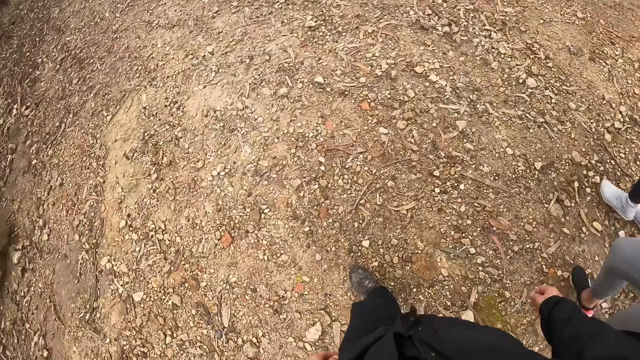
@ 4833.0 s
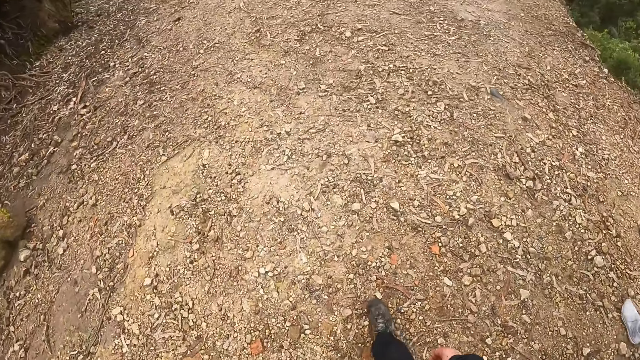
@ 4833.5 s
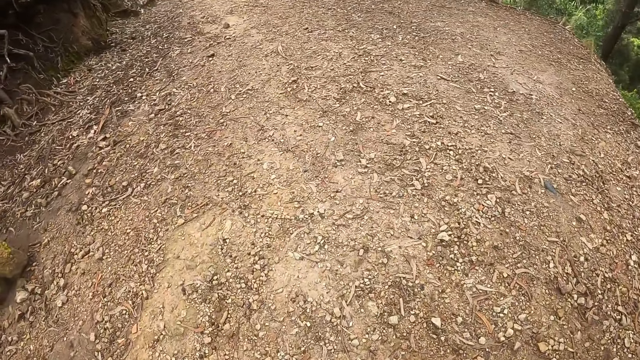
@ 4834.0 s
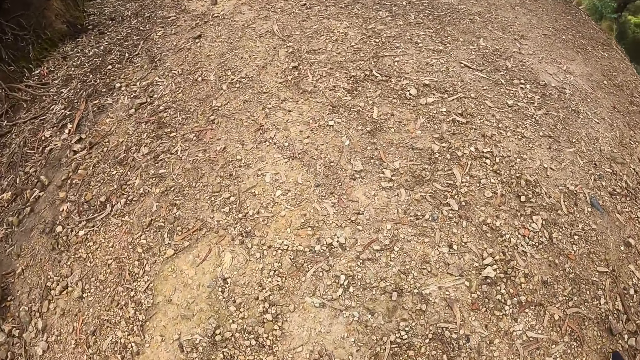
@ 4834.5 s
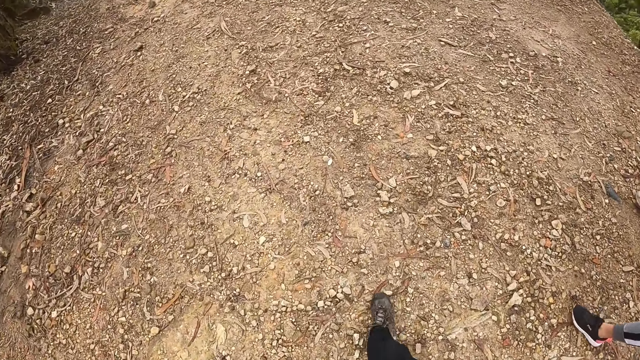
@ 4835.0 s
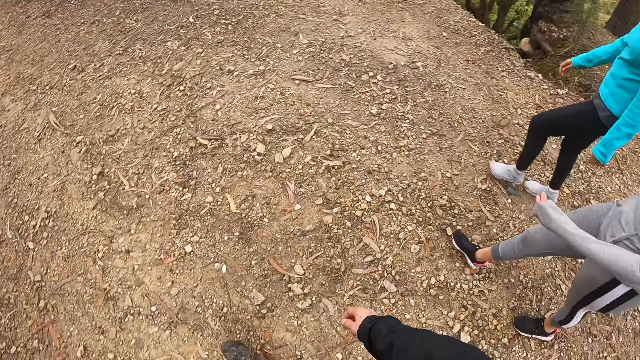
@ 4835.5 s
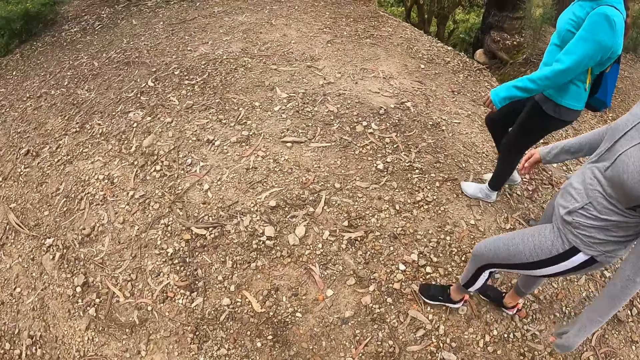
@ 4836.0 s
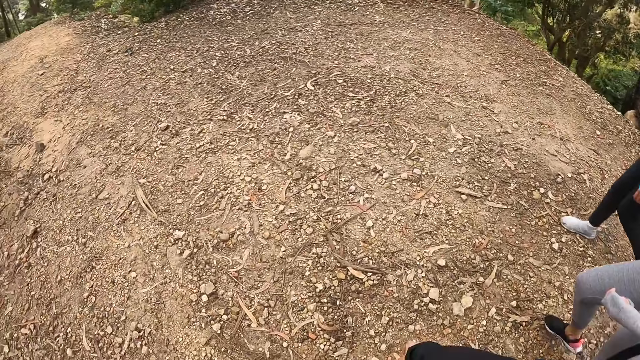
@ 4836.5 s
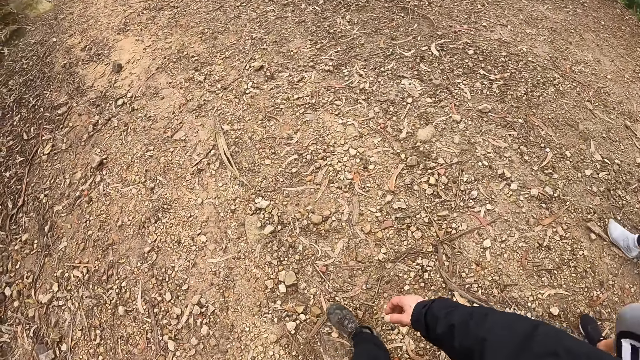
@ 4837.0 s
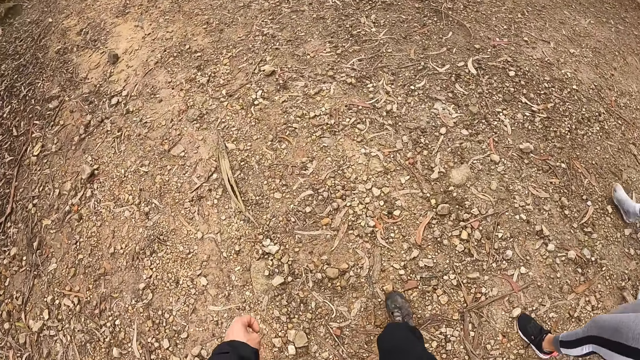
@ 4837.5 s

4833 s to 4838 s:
A person interacts with the camera wearer.

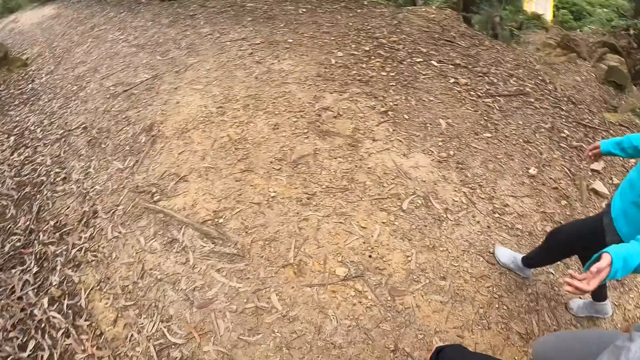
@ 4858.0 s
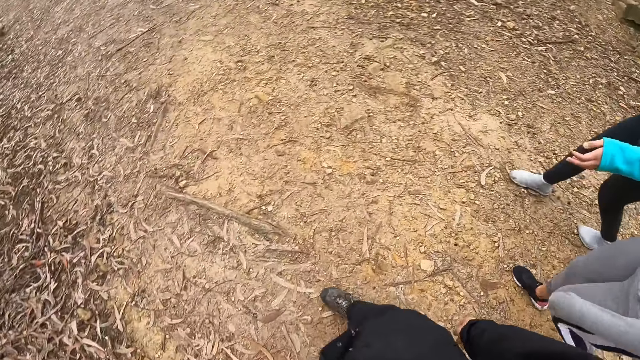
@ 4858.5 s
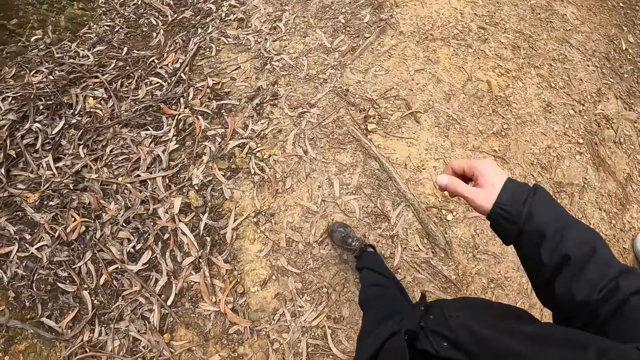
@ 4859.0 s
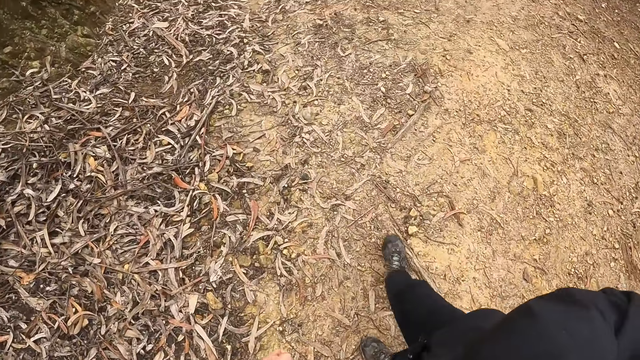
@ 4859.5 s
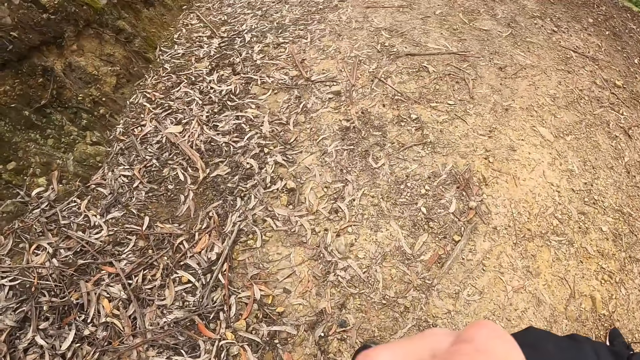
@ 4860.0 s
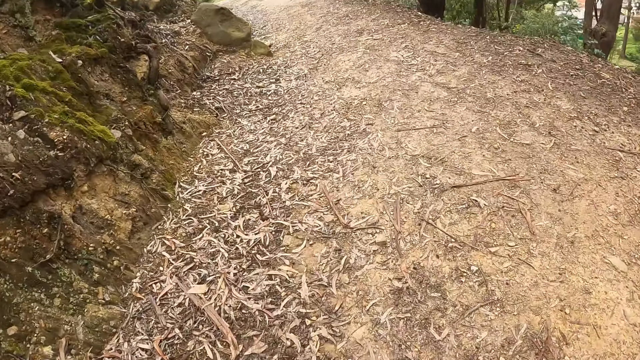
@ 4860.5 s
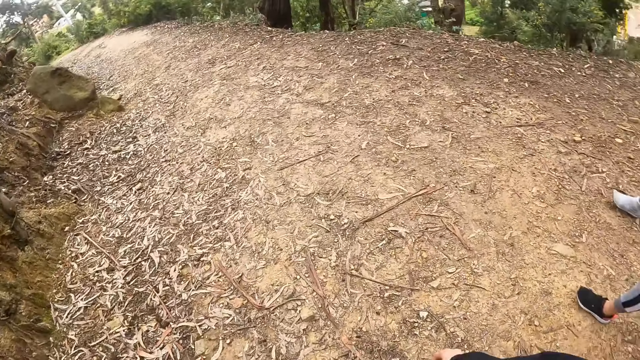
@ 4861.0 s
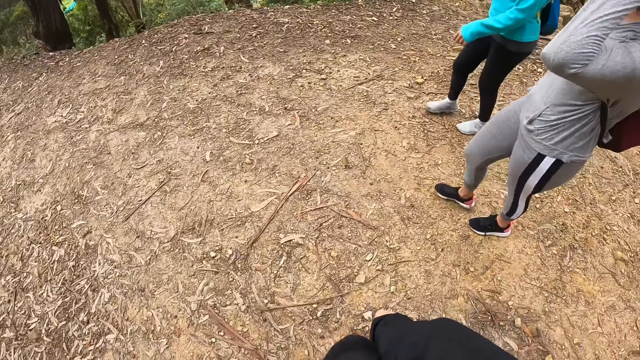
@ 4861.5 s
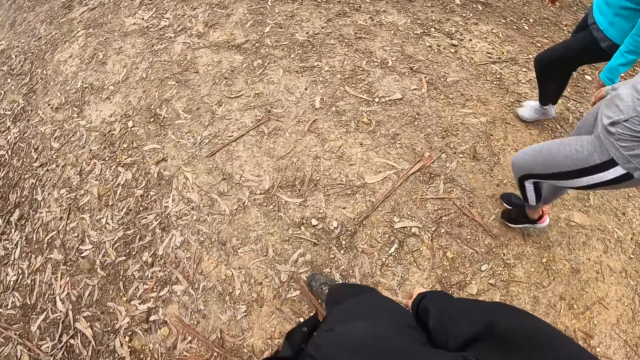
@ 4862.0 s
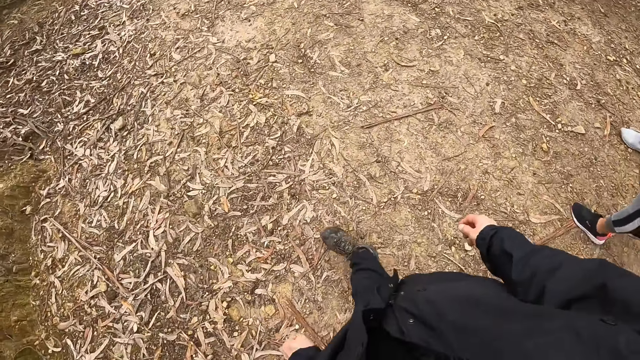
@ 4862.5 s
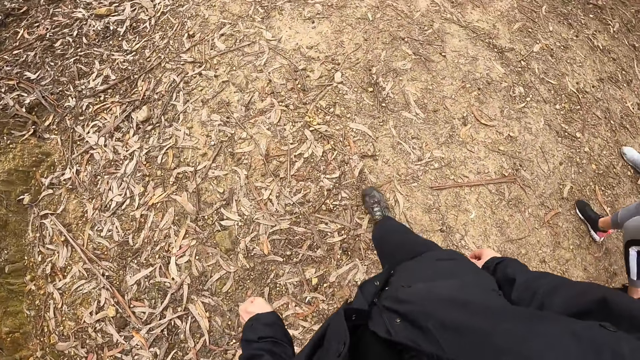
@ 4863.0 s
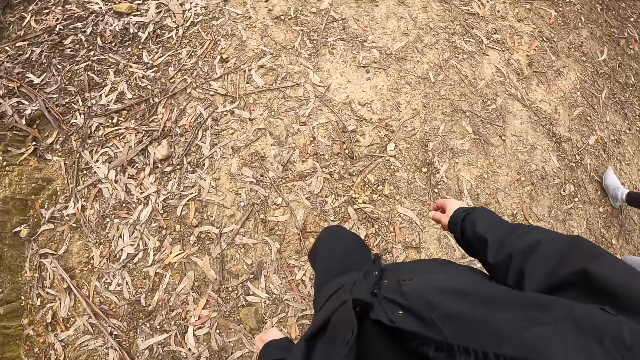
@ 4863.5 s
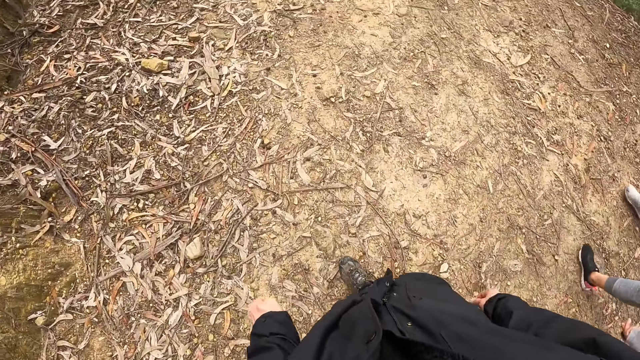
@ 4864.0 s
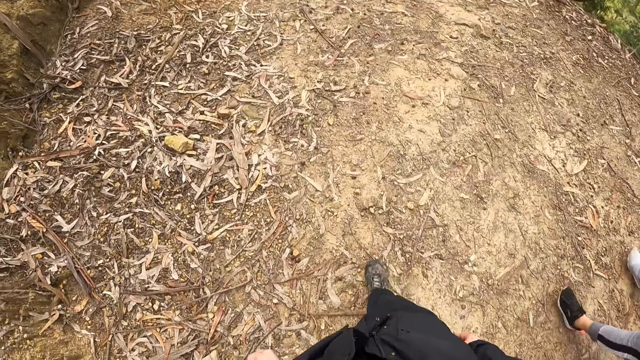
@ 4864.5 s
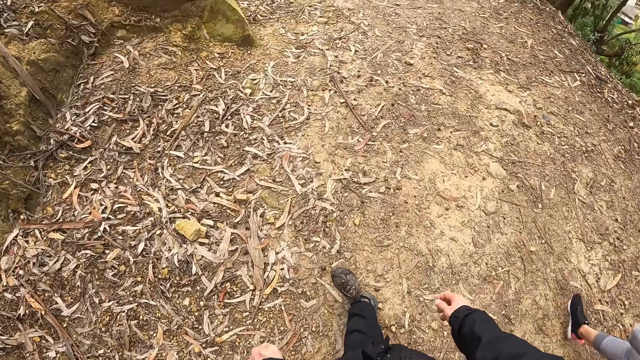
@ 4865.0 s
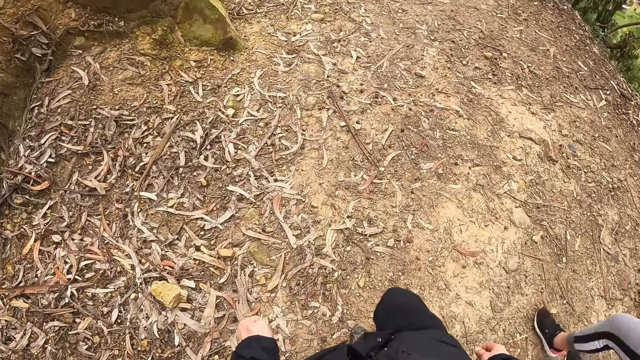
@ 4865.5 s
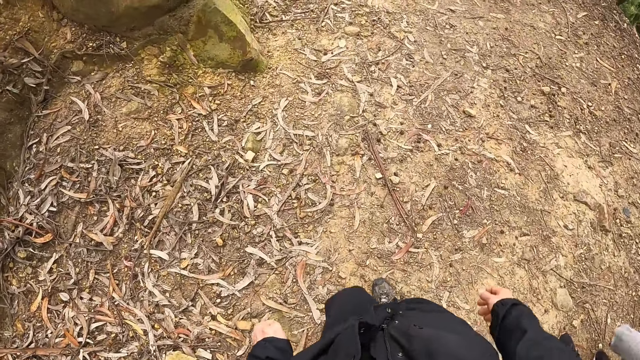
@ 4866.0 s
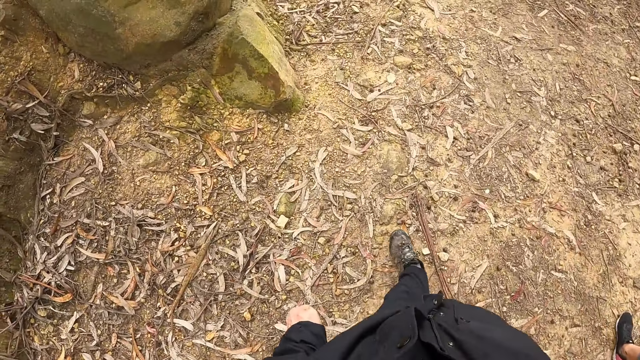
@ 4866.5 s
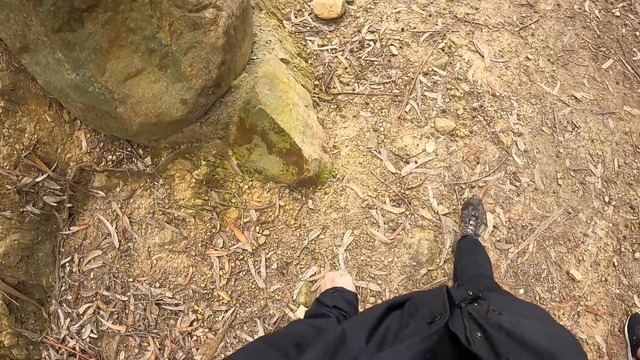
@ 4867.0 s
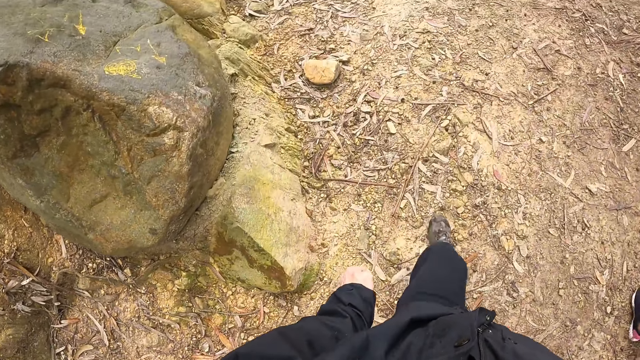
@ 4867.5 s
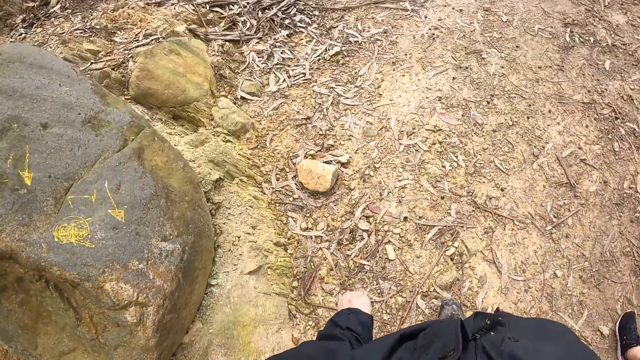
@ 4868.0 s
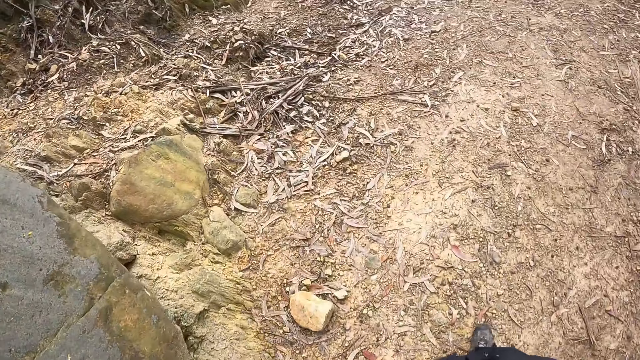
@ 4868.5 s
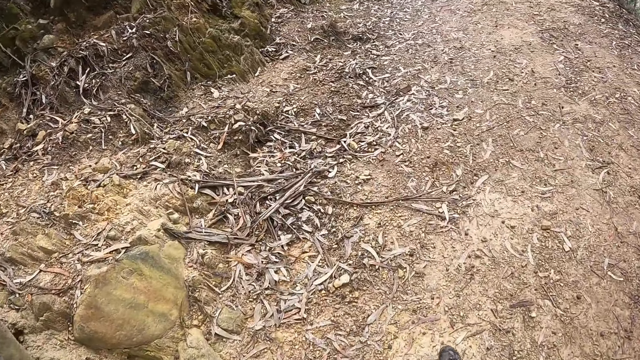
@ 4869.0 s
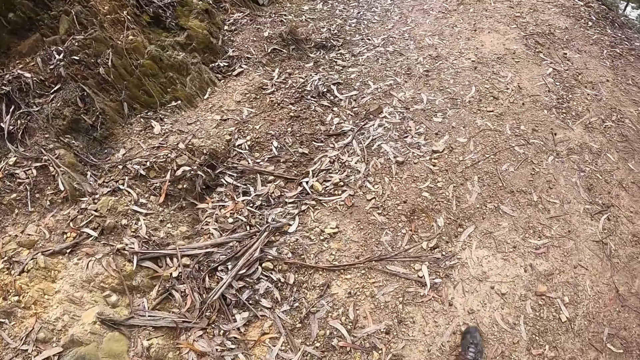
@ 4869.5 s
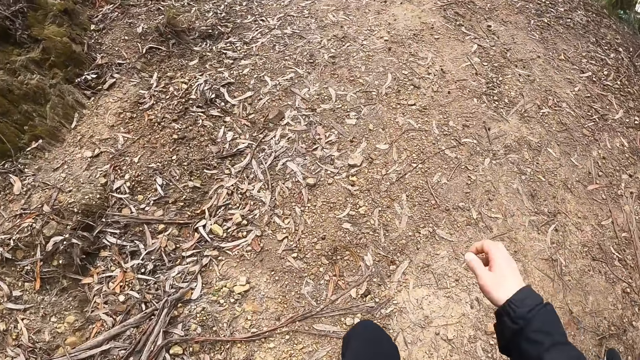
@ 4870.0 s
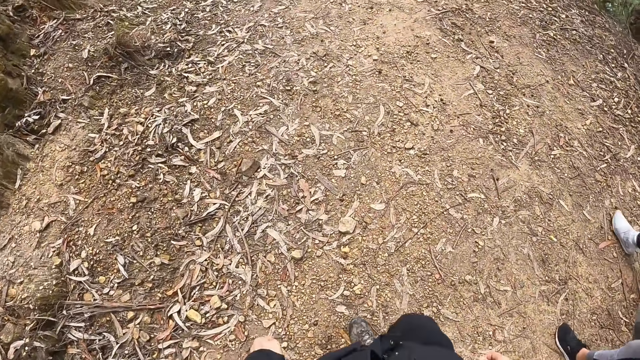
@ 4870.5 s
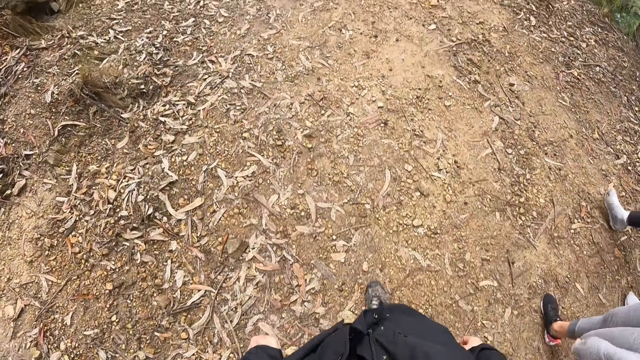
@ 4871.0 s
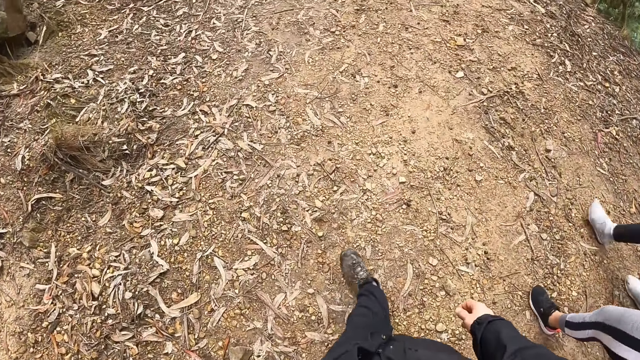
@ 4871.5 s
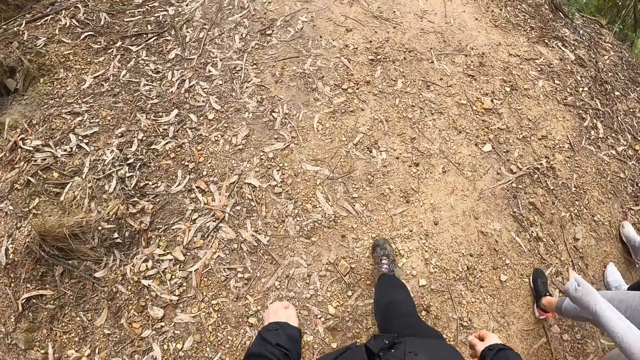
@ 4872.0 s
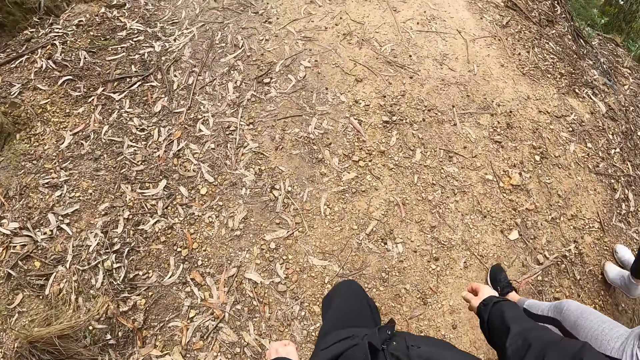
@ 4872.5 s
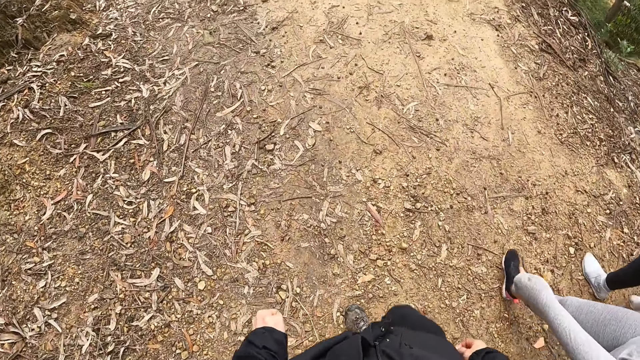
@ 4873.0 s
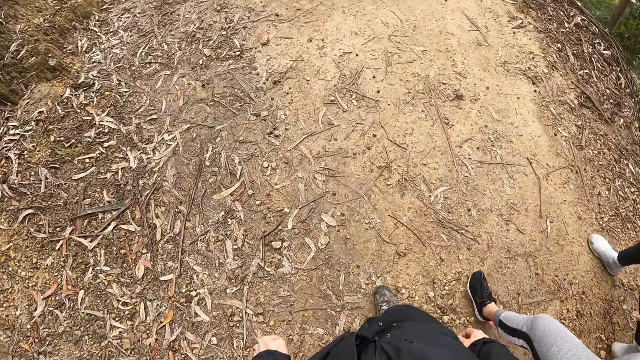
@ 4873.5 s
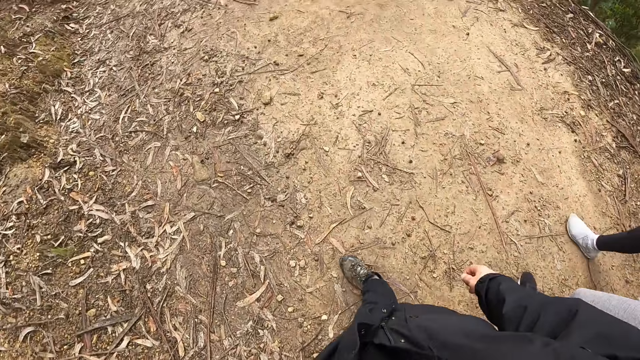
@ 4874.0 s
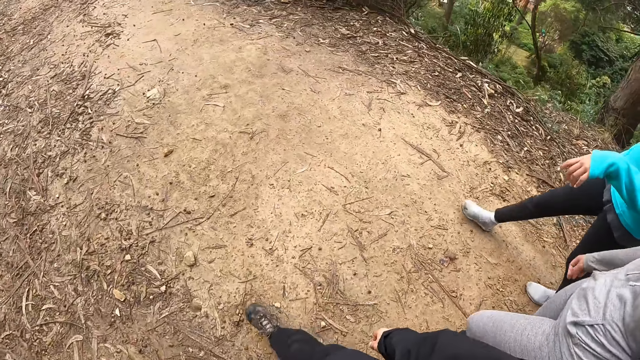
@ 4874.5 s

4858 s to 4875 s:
The camera wearer raises her right hand. She looks around. She adjusts the camera on her head with her right hand. She raises her right hand.
